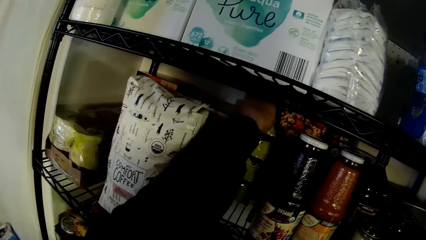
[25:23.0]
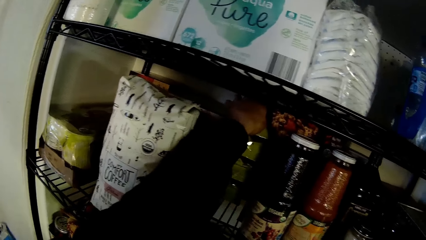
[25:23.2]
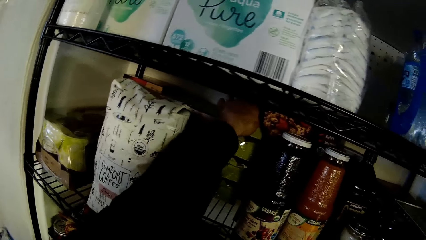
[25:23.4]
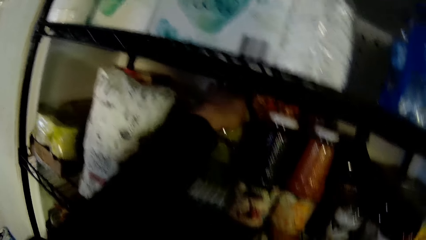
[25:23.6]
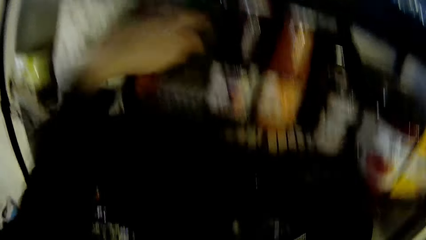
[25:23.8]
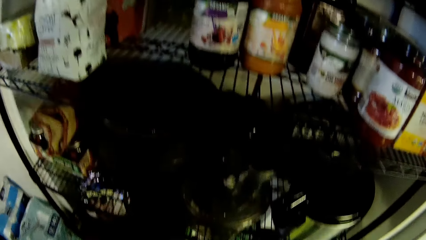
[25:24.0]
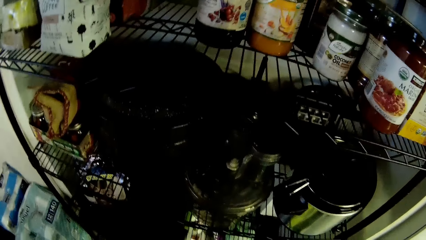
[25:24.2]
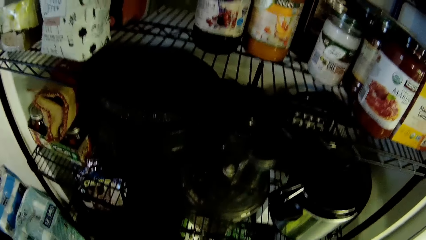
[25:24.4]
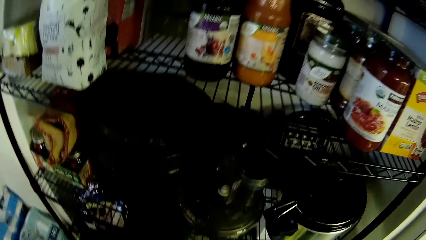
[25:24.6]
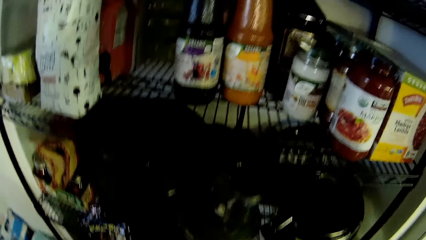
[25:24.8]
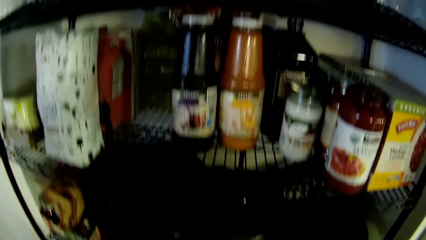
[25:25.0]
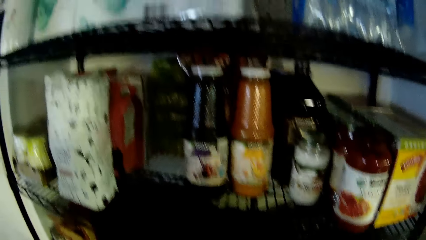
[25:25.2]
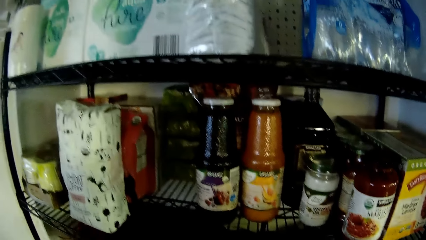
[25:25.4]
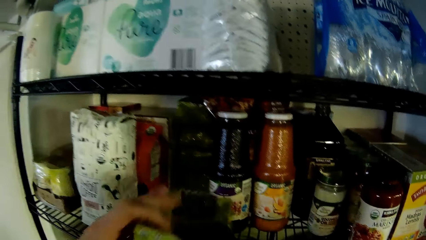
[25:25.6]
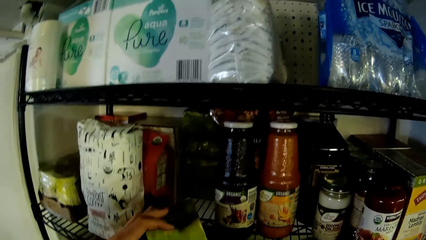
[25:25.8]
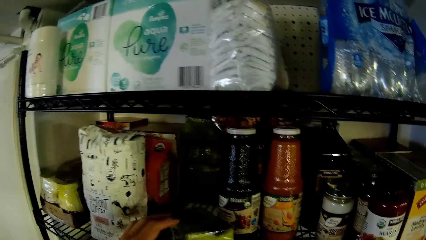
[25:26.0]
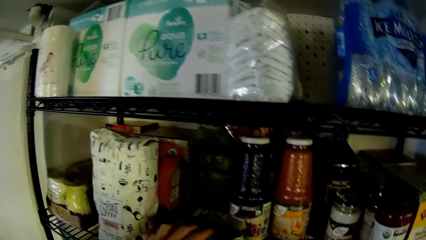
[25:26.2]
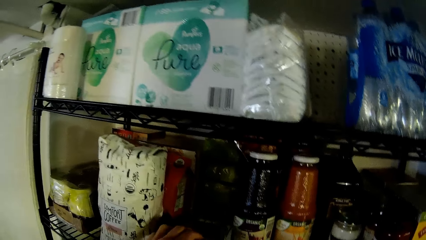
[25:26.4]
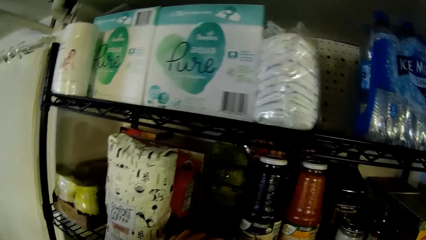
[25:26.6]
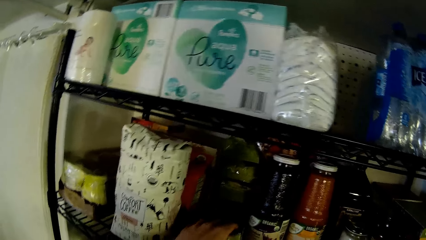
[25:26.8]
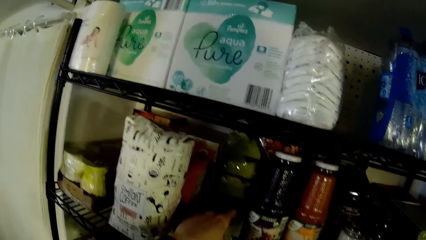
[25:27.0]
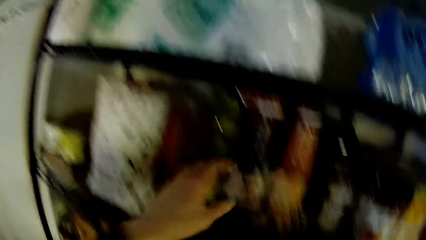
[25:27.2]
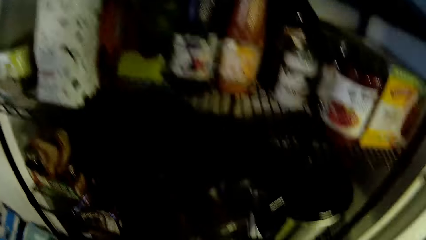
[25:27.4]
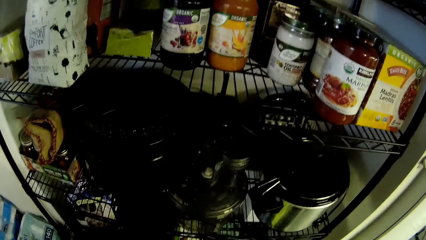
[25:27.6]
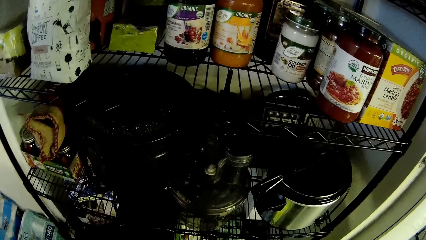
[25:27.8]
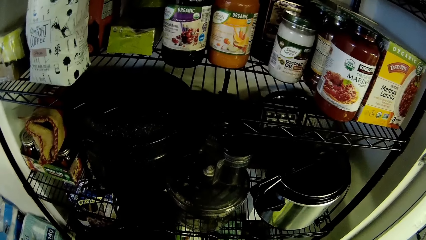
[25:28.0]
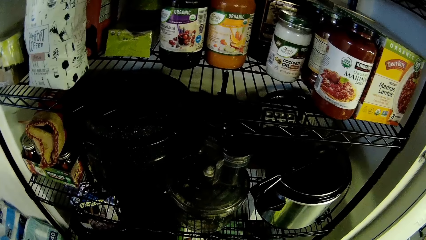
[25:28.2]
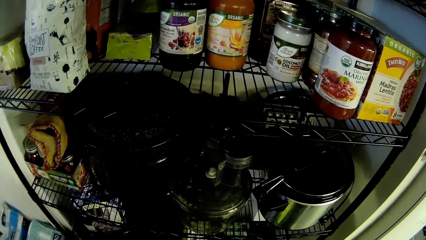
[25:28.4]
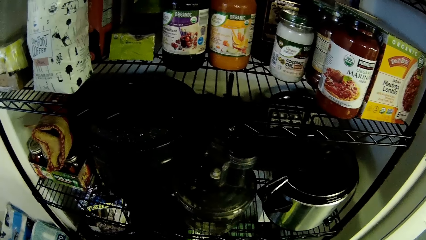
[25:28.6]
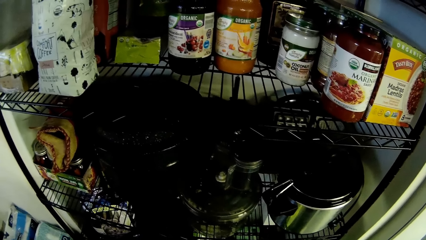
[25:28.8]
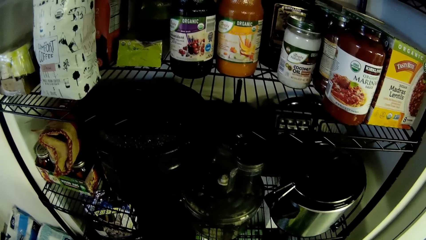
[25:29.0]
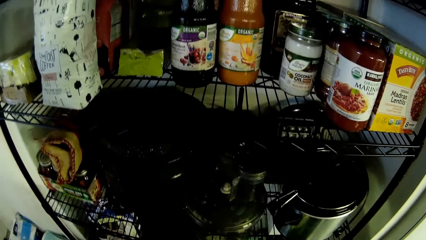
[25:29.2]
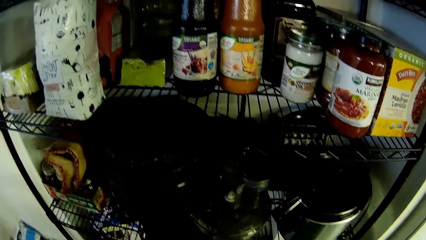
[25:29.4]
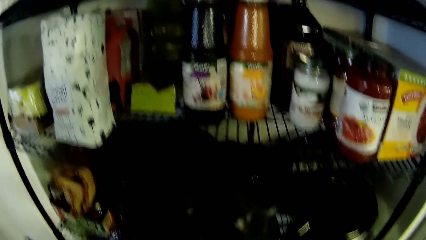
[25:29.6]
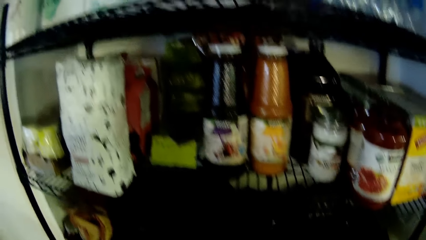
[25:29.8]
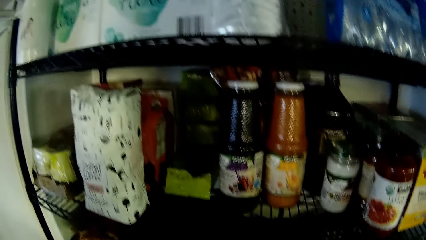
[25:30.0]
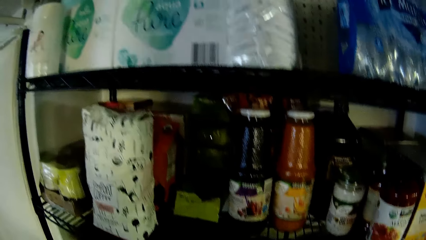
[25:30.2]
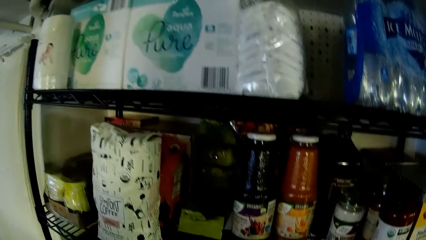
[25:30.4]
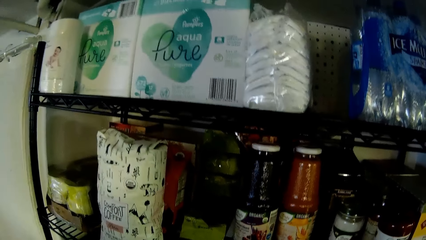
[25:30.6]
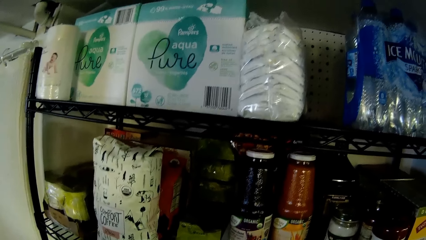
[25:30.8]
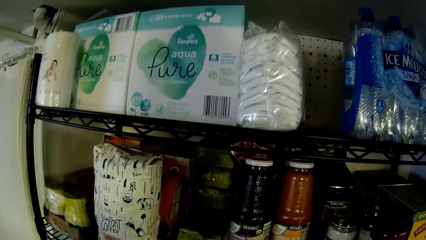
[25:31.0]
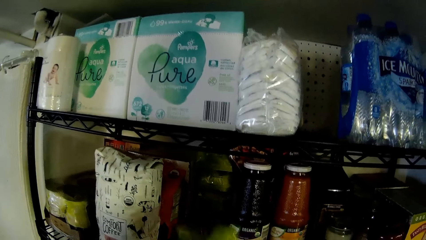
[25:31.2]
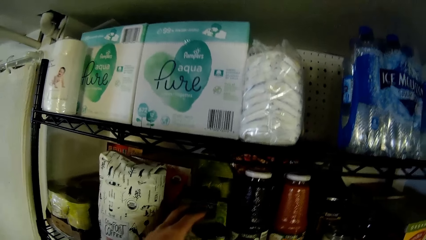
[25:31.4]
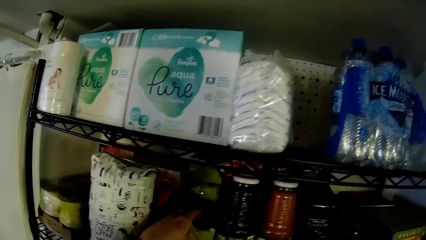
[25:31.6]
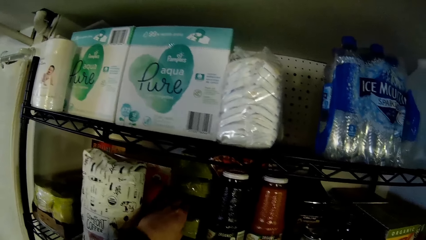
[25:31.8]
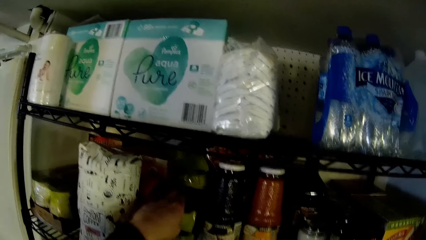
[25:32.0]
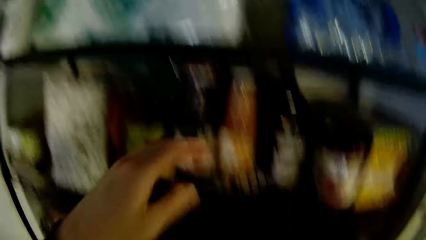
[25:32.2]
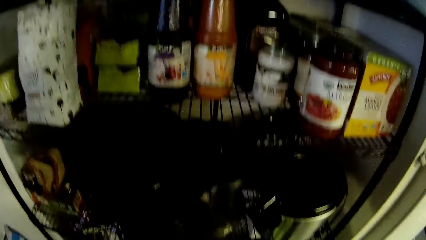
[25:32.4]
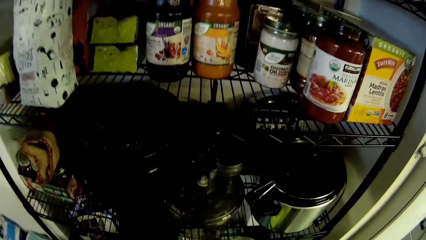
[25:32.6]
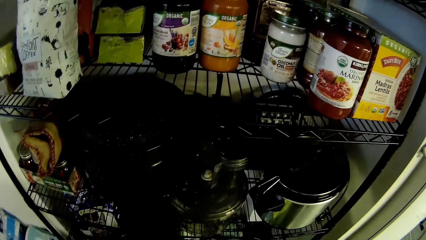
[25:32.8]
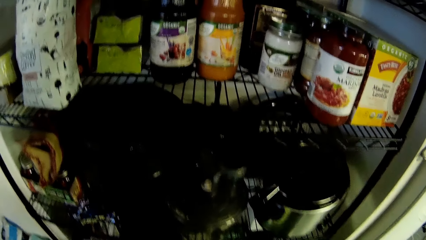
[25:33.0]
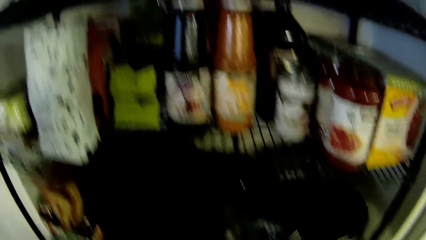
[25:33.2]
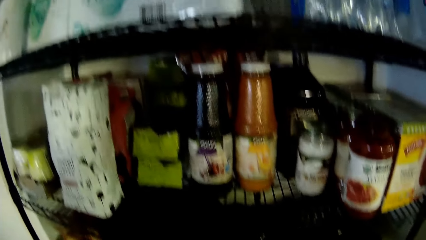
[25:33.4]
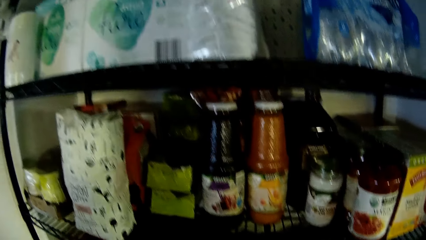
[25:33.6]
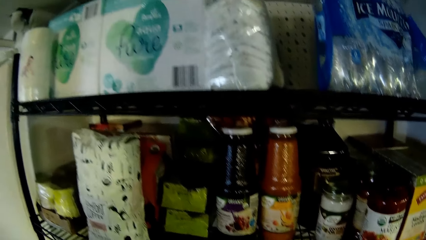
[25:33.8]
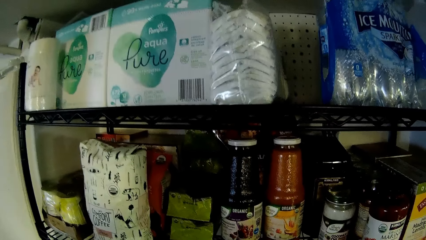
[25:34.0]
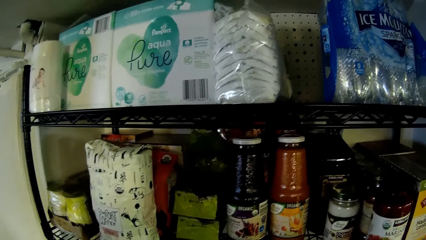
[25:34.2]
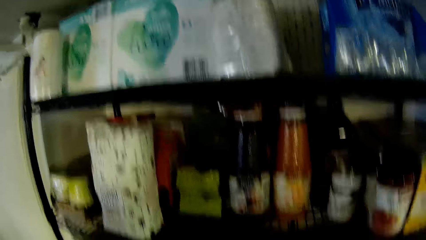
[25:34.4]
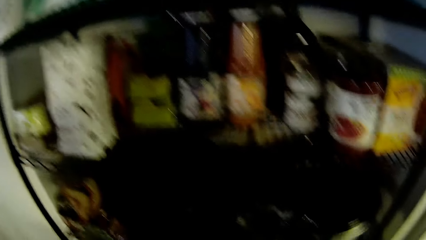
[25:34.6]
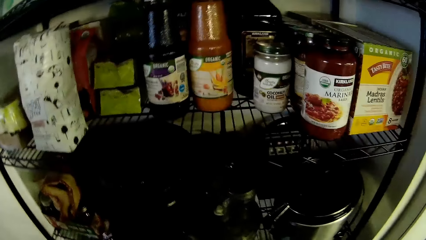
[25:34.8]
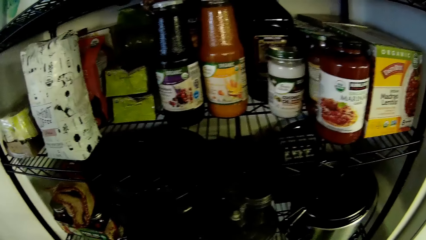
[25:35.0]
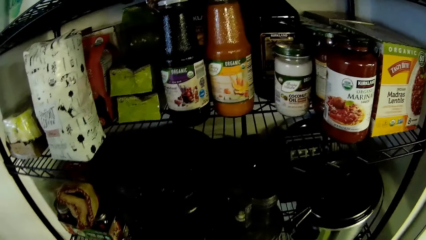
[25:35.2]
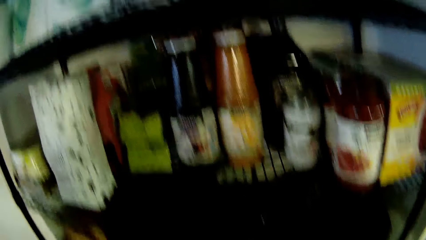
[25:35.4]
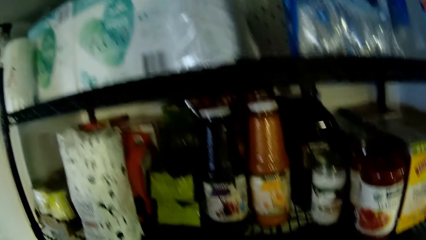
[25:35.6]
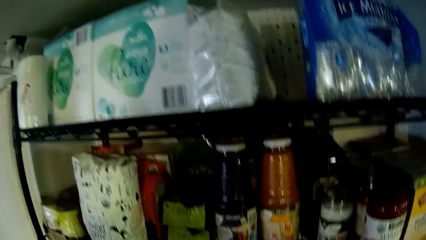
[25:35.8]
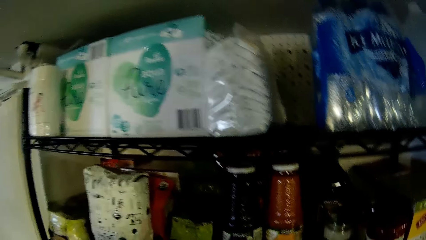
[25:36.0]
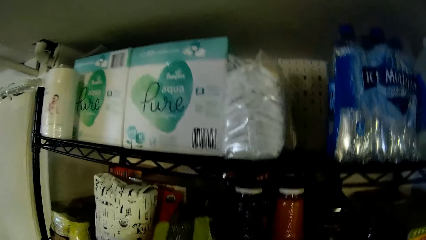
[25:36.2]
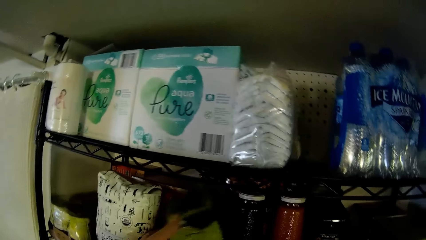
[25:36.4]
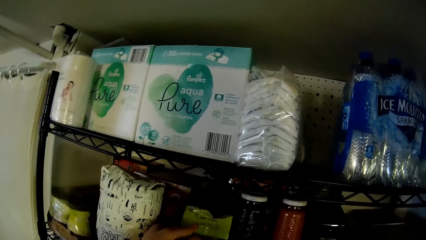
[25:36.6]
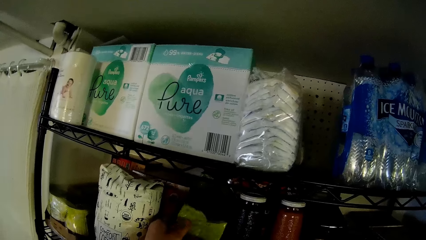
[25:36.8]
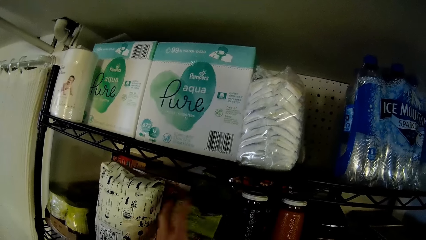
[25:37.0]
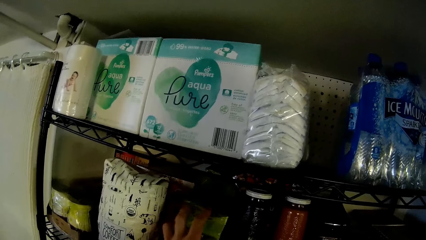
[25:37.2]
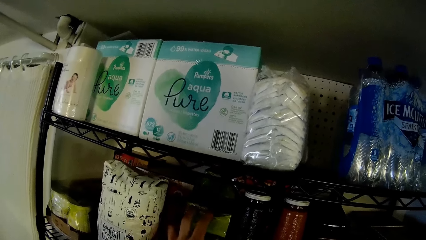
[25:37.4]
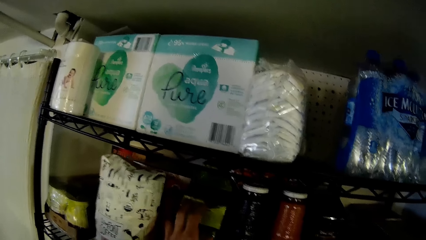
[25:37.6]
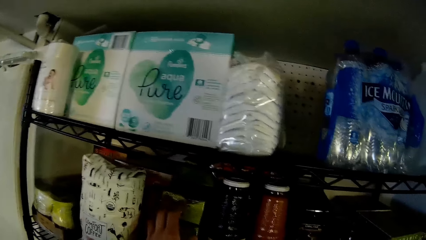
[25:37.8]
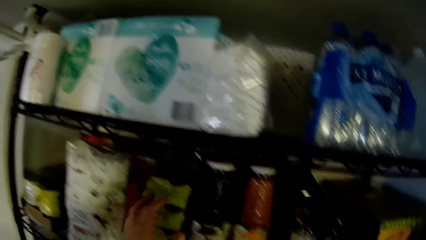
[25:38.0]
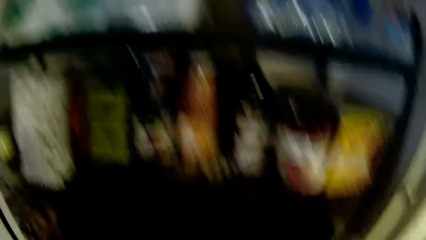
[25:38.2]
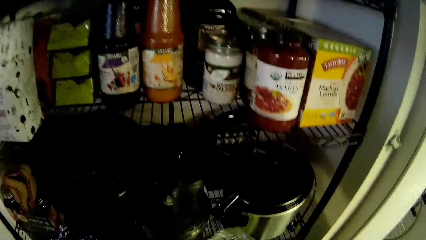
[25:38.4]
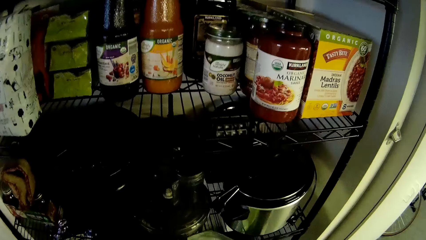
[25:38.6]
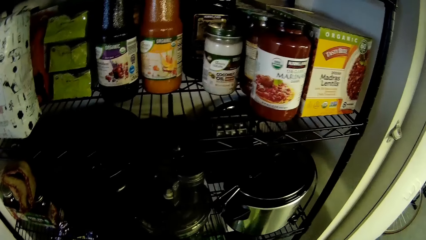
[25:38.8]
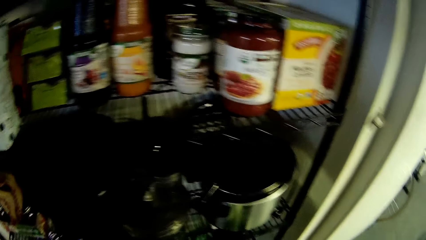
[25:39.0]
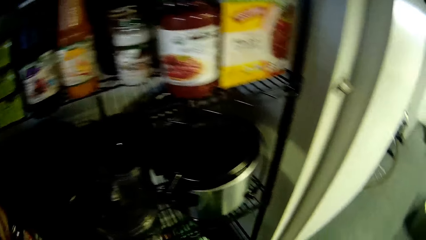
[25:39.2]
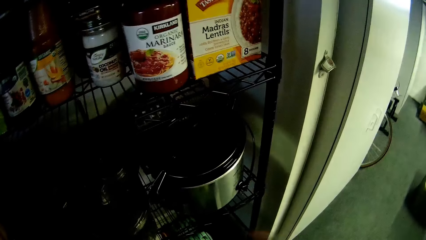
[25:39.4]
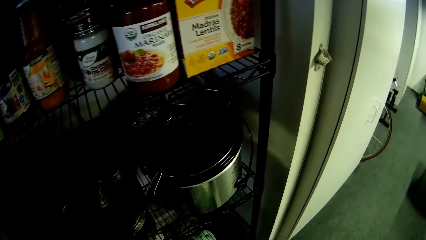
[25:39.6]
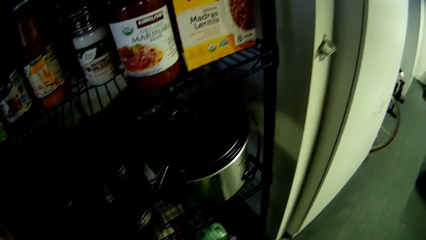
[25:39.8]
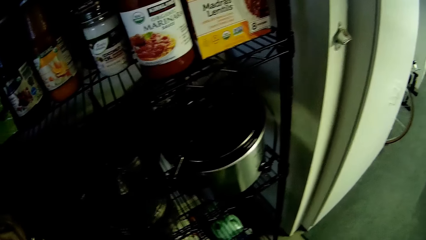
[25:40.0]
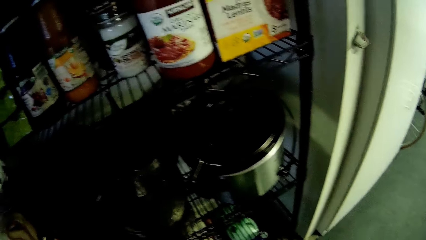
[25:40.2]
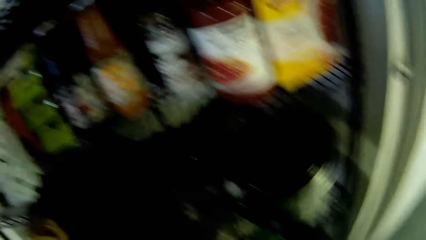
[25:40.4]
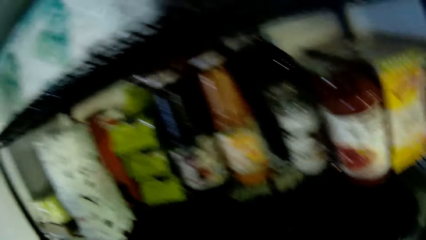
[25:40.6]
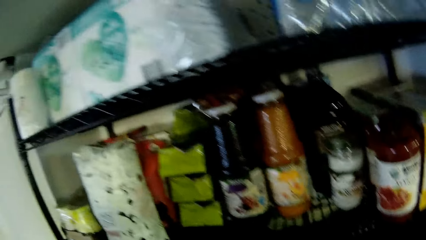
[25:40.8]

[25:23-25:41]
The camera wearer picks something. He drops a pack of seaweed on the shelf with his left hand. He arranges something on the shelf. He picks something. He stacks a pack of seaweed on the shelf with his left hand. He picks something. He stacks a pack of seaweed on the shelf with his left hand. He picks something.
